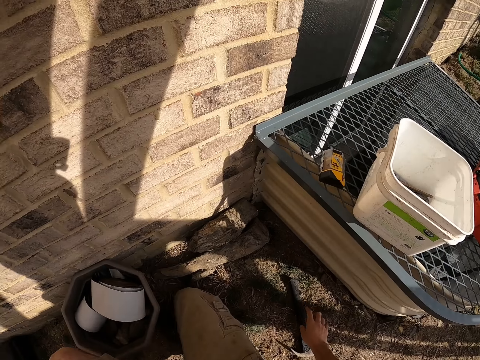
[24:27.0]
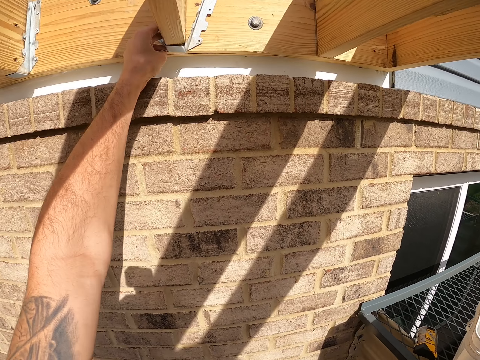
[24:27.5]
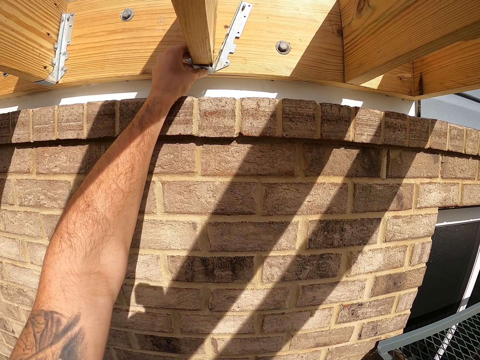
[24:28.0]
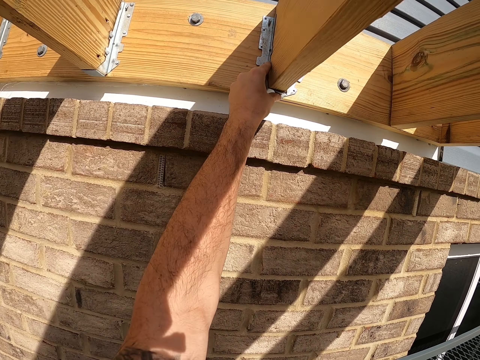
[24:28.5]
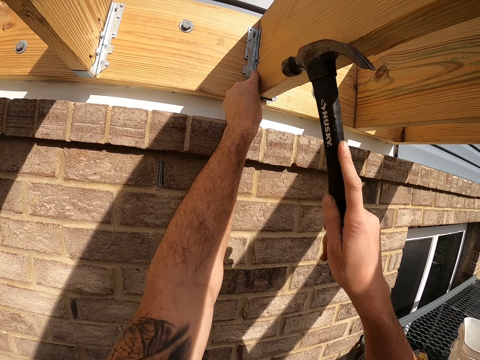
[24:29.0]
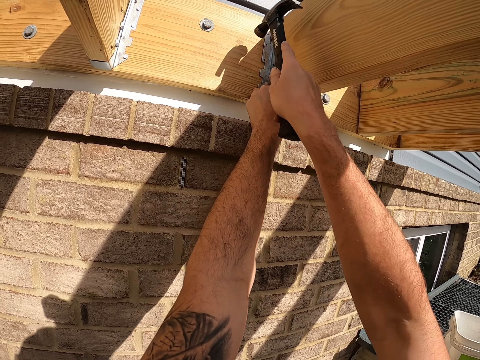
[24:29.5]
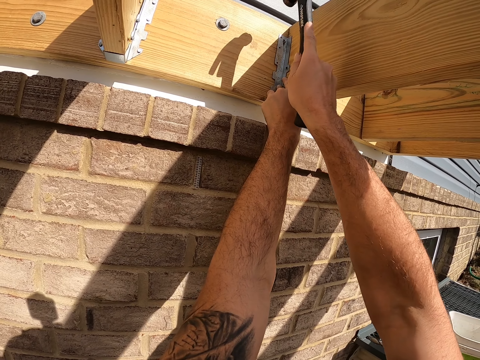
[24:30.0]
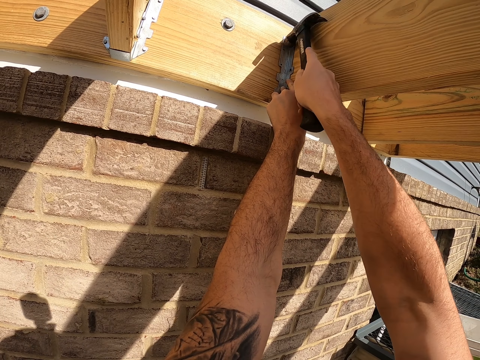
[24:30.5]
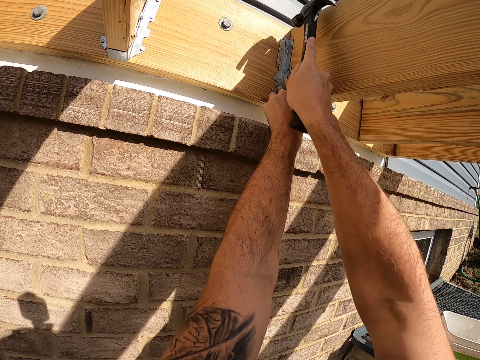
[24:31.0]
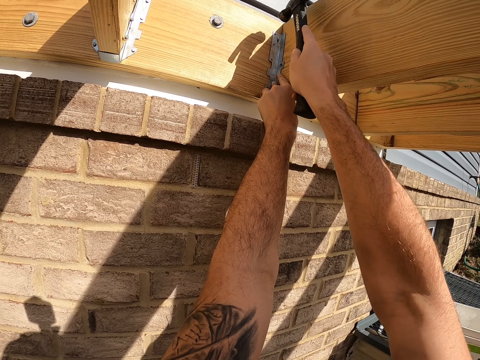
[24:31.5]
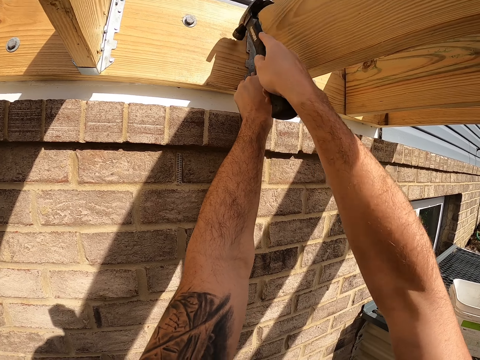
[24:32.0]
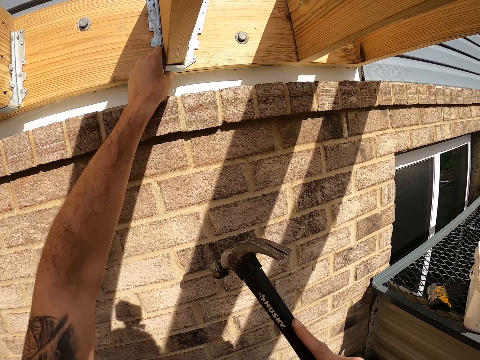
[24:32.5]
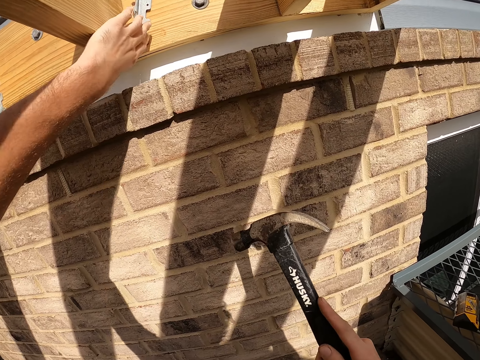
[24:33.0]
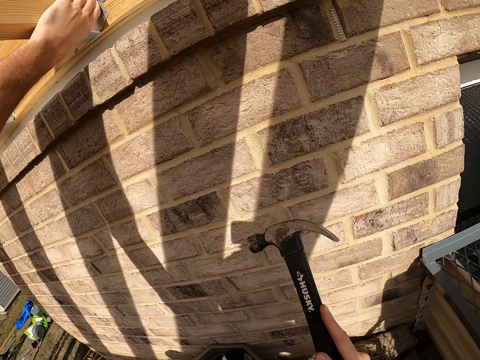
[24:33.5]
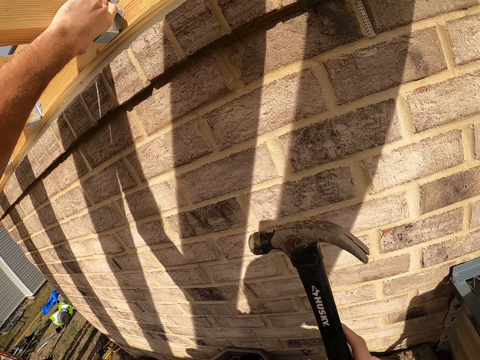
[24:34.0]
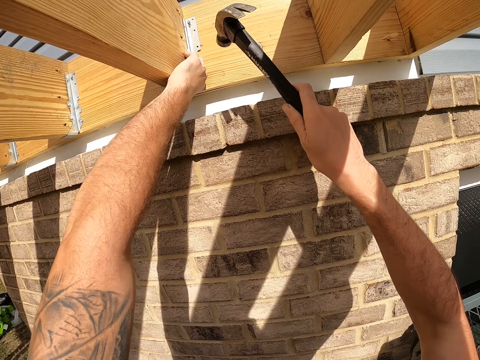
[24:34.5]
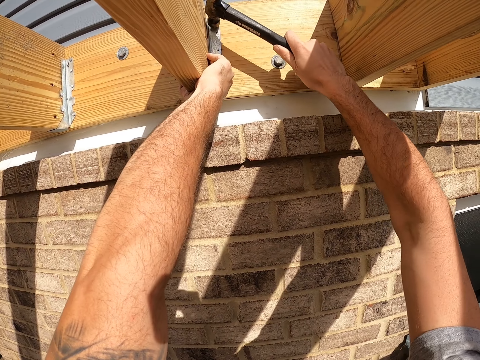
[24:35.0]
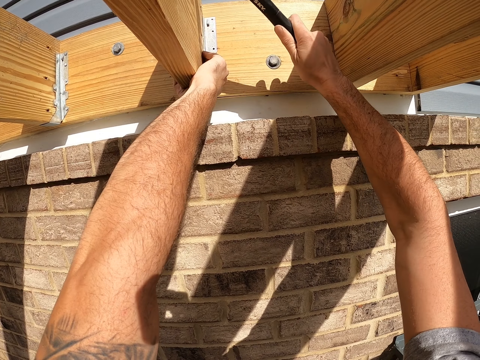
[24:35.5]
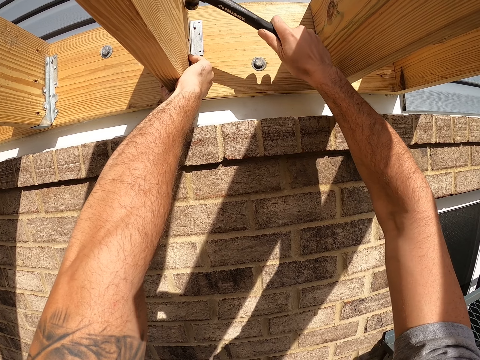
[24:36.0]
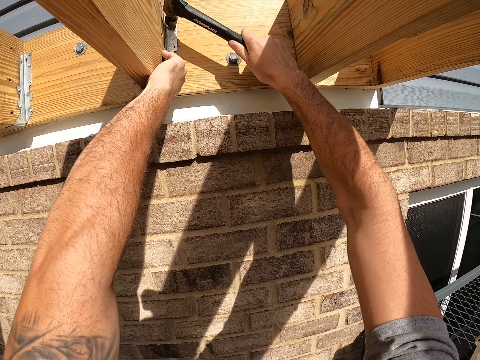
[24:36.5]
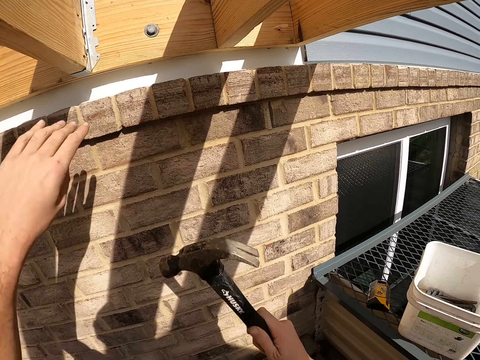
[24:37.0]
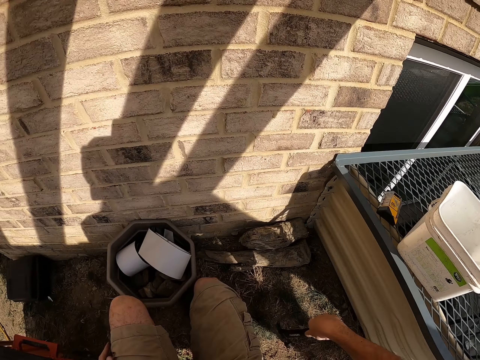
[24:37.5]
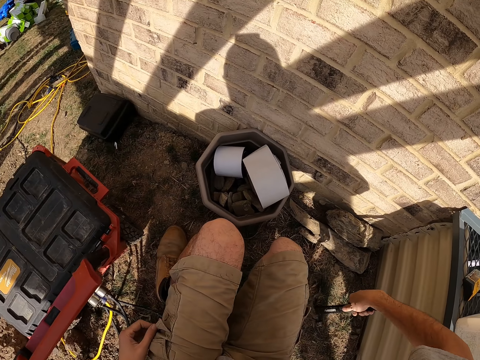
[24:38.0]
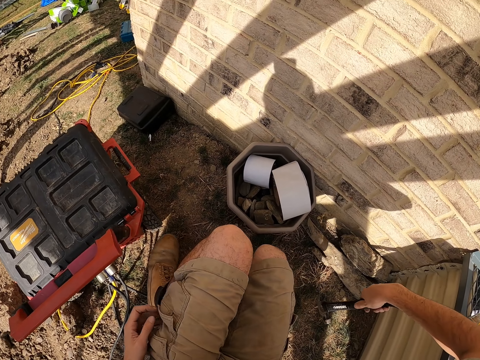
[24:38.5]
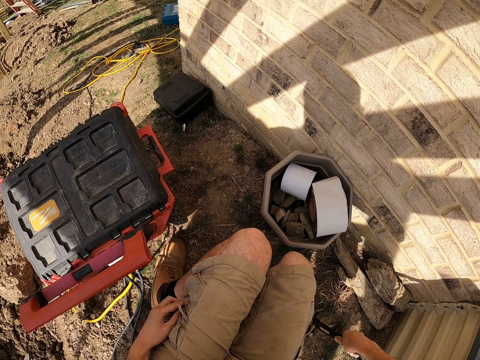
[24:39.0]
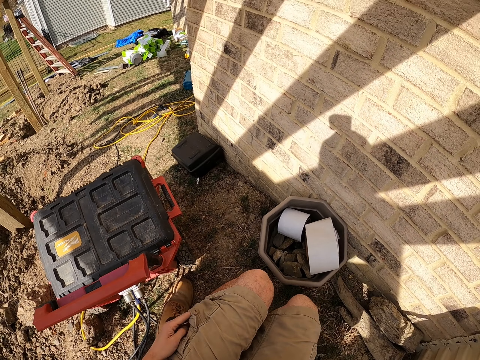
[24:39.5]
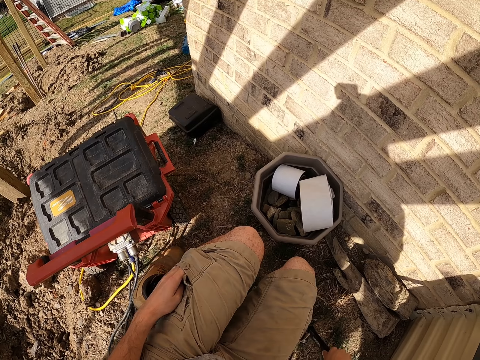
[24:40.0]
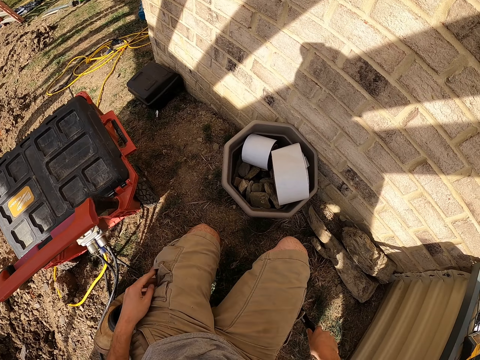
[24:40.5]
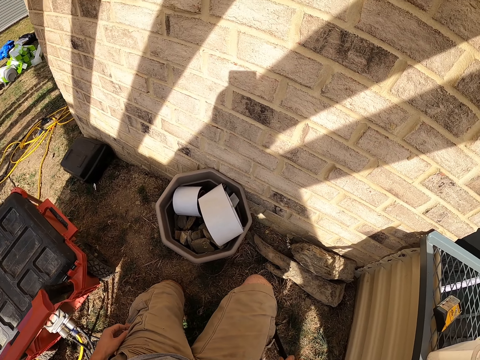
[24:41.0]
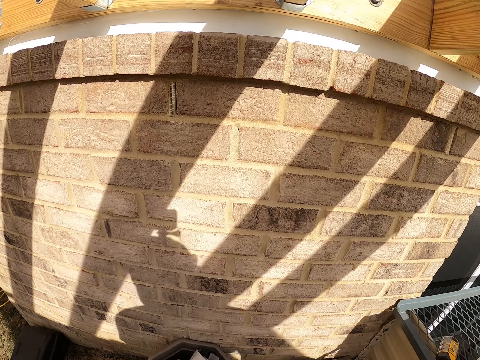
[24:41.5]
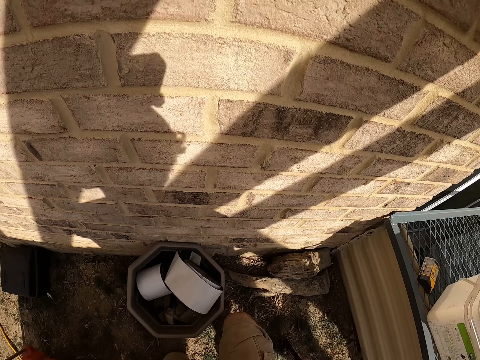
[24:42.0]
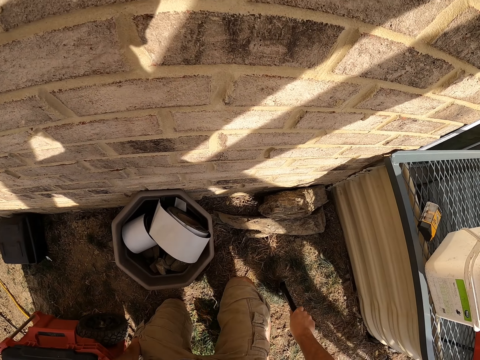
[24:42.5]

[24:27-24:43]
The camera wearer picks up the hammer from the ground and hits the metal with the hammer on the wood. He places a hand on his pocket.

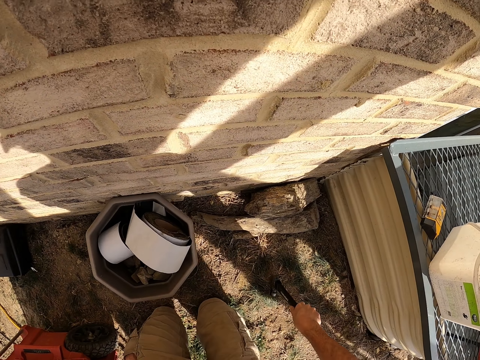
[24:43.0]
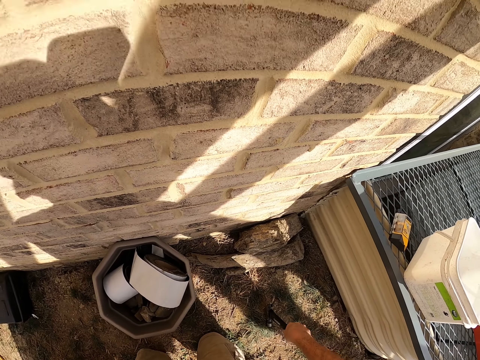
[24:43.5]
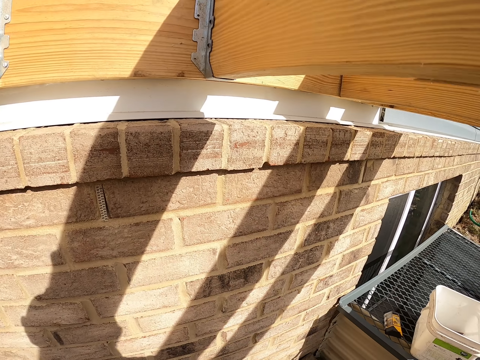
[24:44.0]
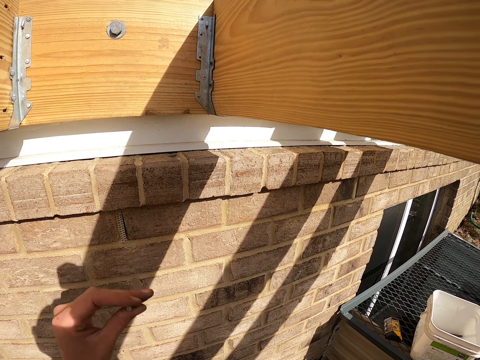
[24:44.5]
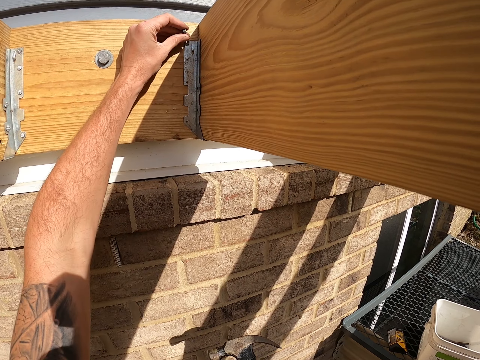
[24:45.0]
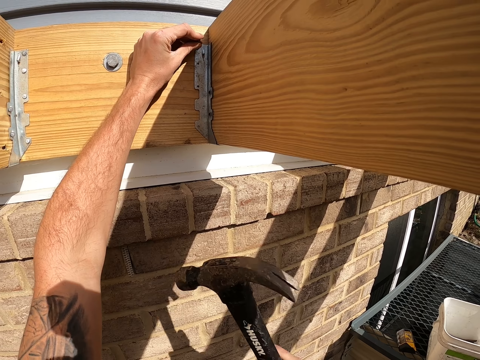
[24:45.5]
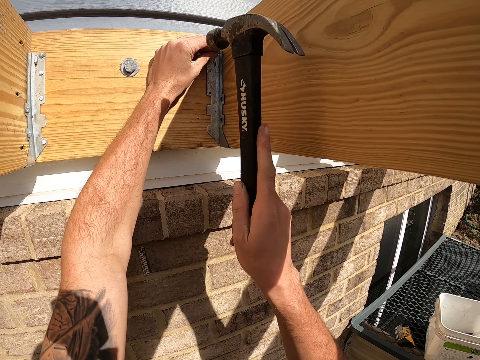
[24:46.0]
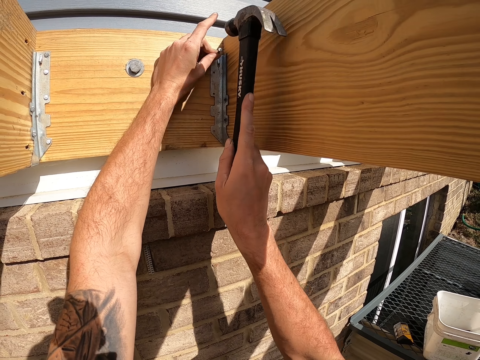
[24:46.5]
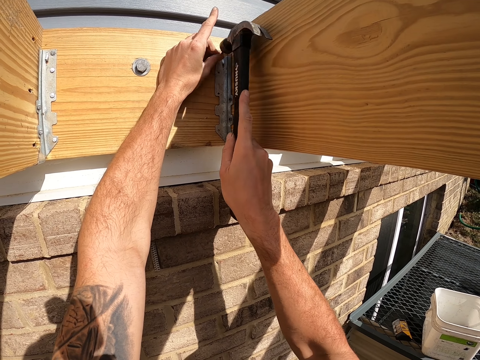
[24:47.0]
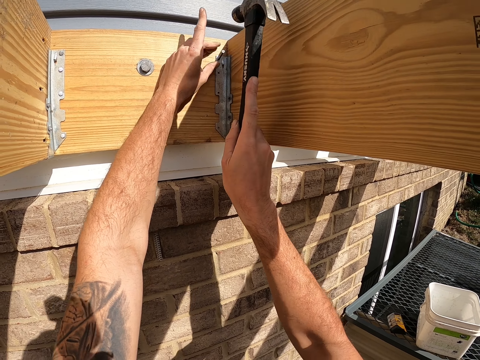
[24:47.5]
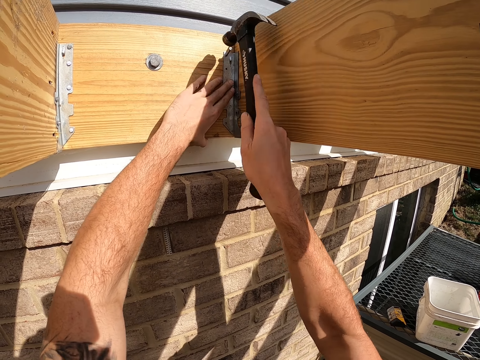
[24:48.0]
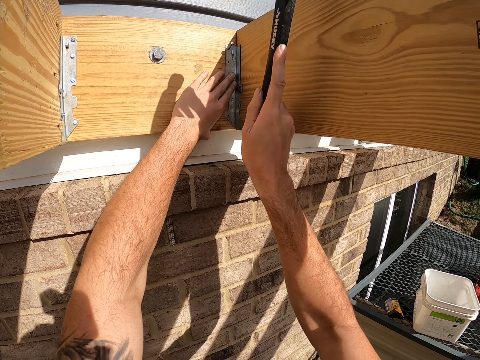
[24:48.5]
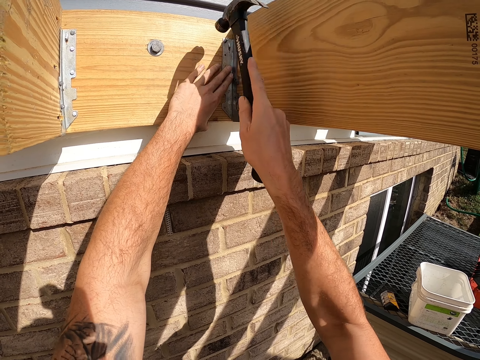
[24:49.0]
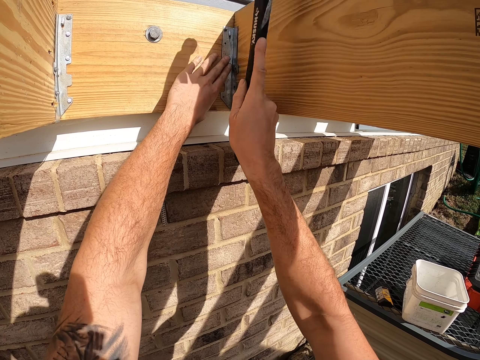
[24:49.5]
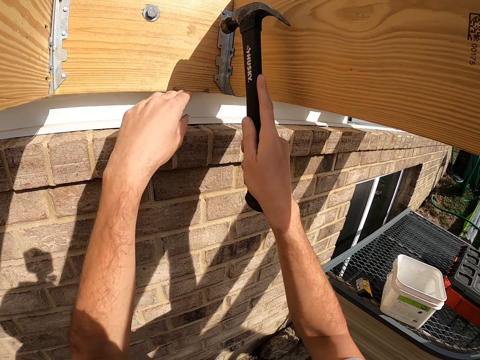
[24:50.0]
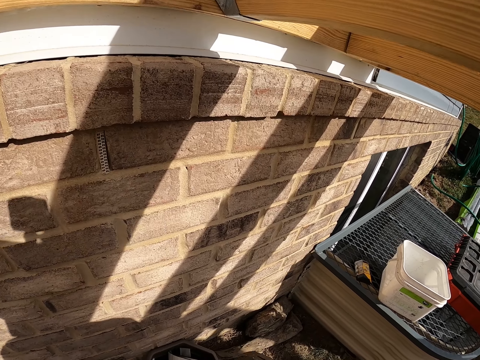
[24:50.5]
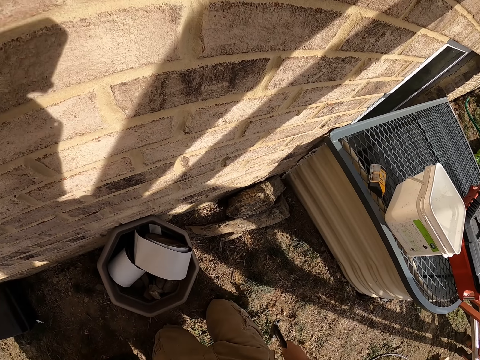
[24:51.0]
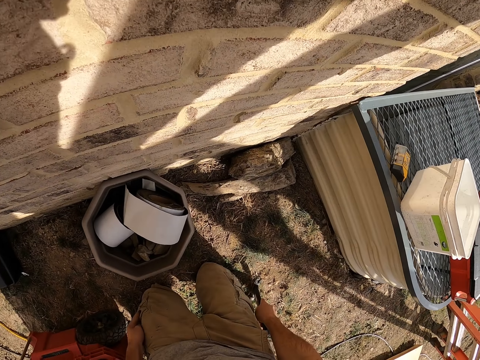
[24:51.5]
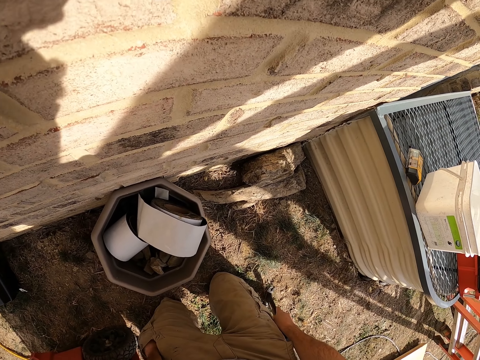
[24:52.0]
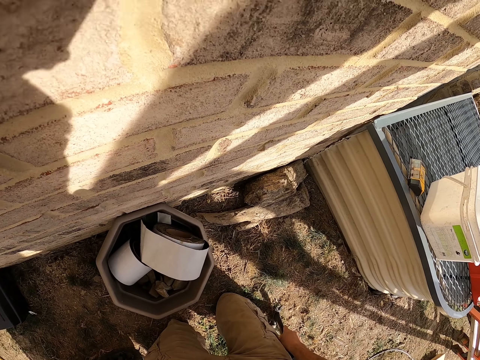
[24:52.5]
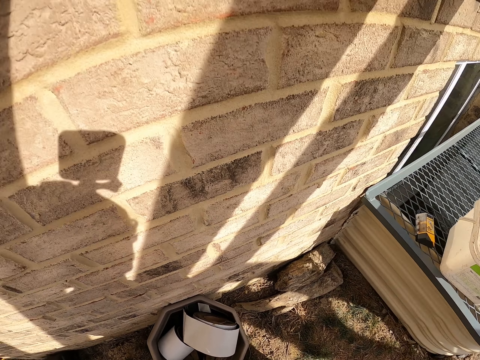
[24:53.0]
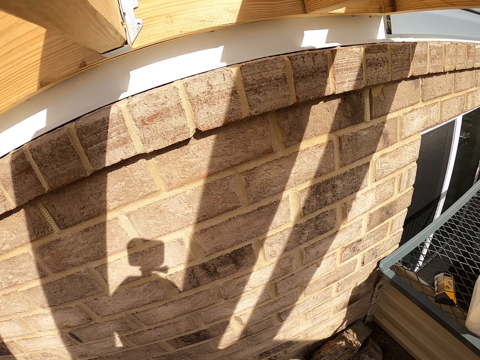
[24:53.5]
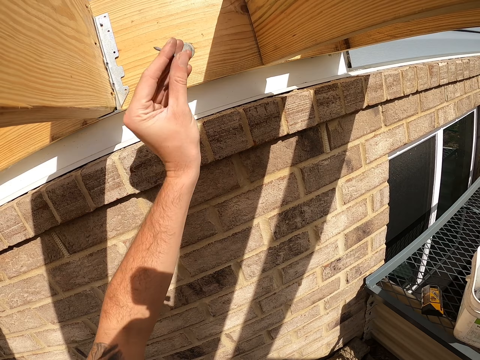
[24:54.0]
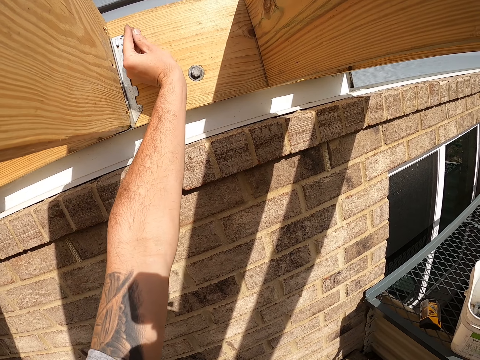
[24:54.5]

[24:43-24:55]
The camera wearer holds the nail on the wood. He places the nail on the metal. He hits the nail with a hammer. He places a hand on his pocket. He looks around.
